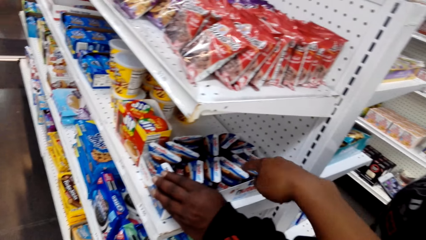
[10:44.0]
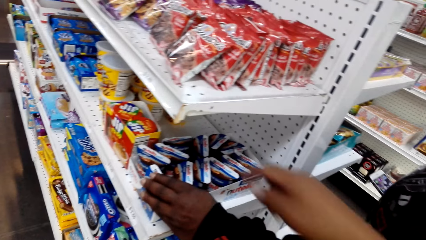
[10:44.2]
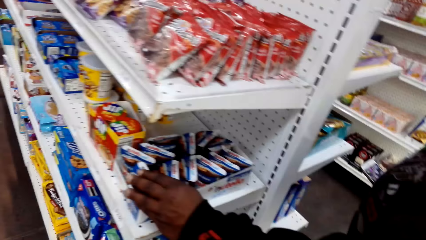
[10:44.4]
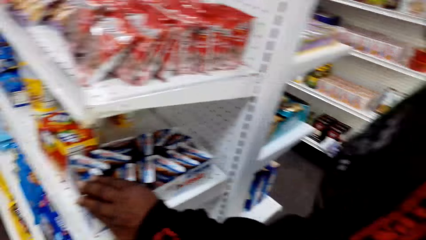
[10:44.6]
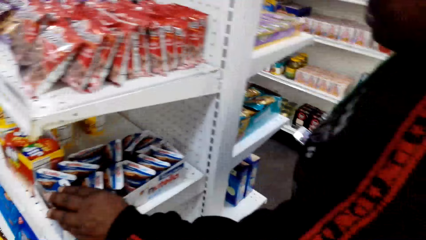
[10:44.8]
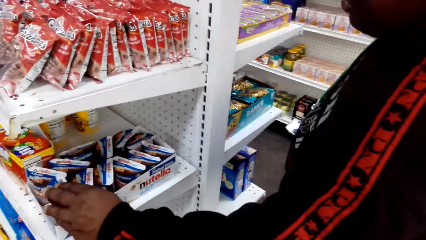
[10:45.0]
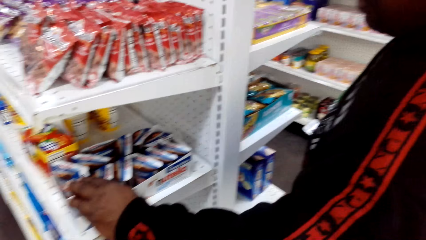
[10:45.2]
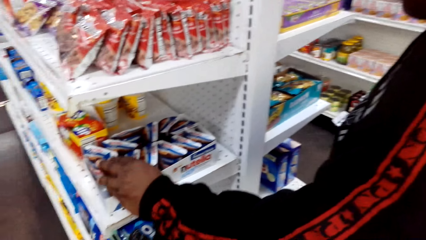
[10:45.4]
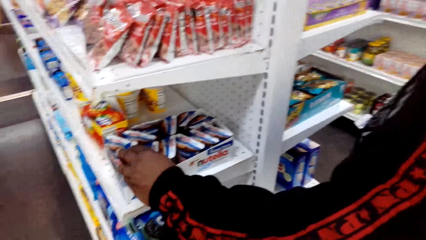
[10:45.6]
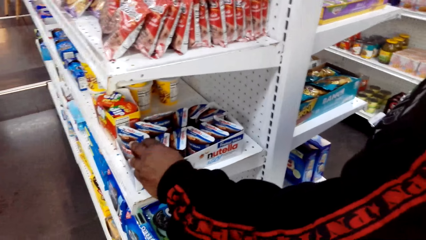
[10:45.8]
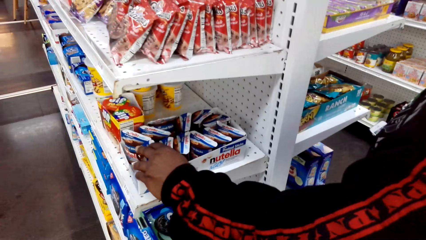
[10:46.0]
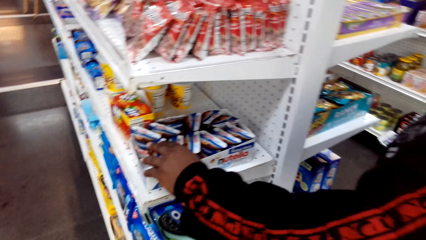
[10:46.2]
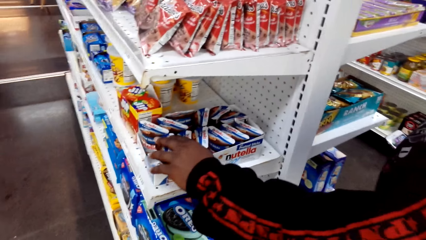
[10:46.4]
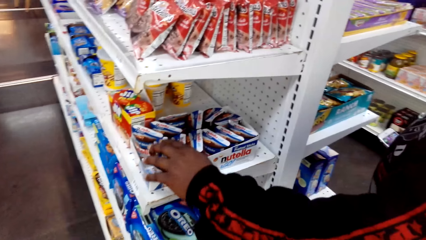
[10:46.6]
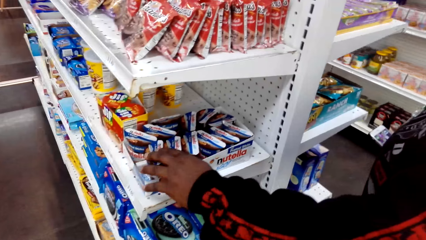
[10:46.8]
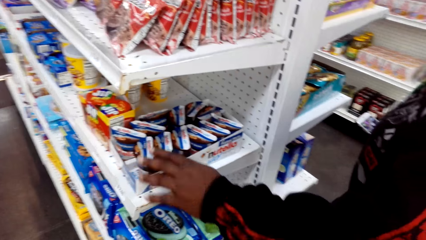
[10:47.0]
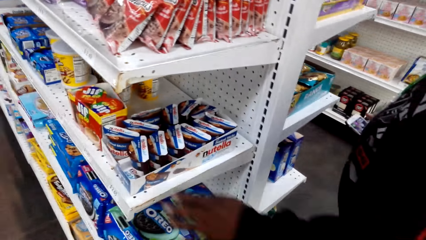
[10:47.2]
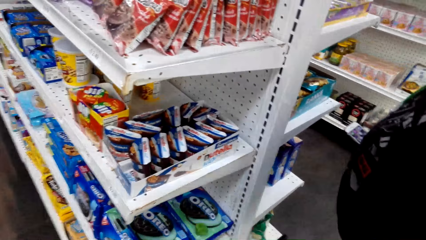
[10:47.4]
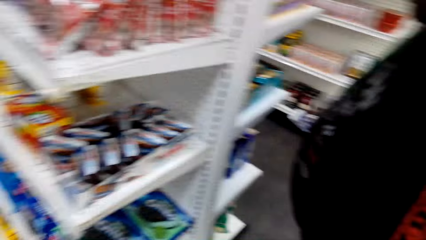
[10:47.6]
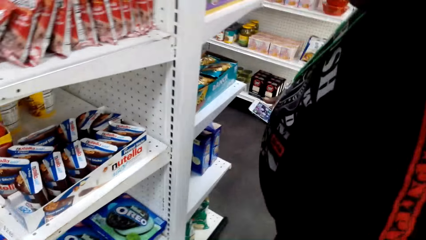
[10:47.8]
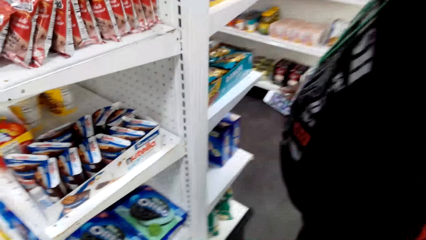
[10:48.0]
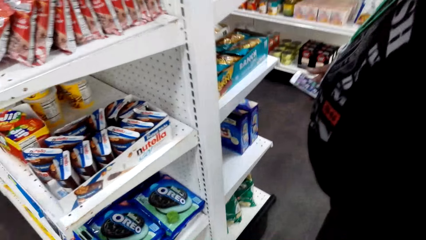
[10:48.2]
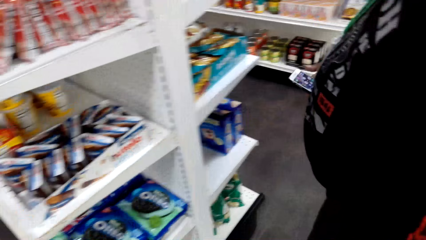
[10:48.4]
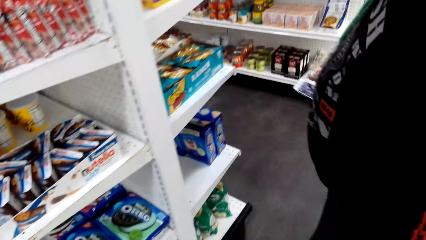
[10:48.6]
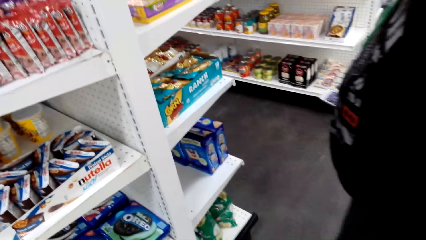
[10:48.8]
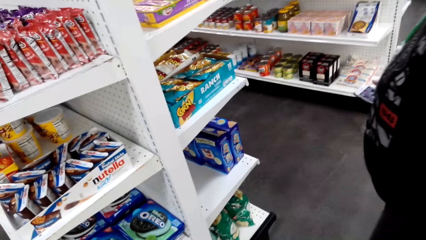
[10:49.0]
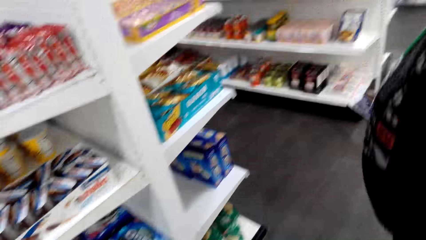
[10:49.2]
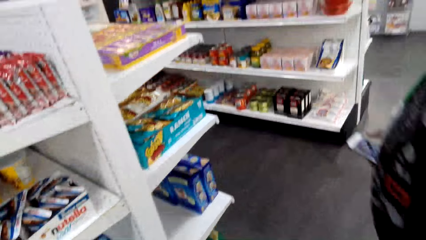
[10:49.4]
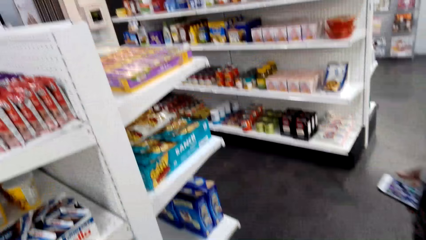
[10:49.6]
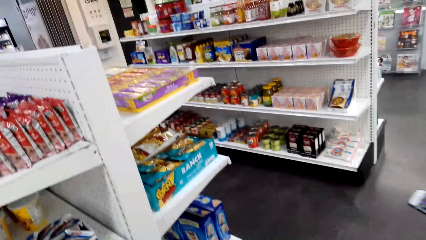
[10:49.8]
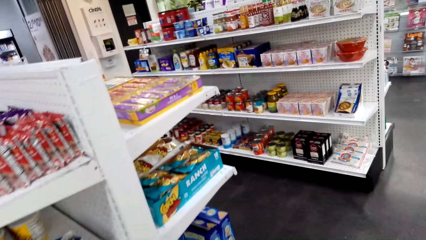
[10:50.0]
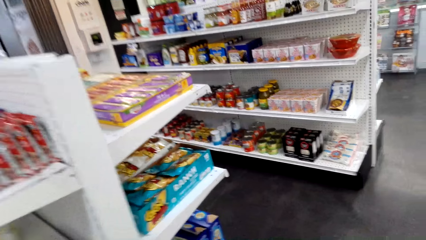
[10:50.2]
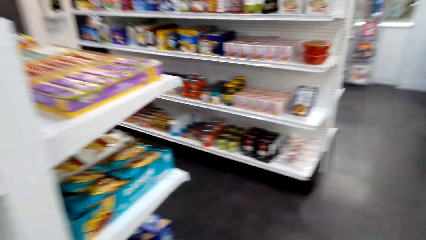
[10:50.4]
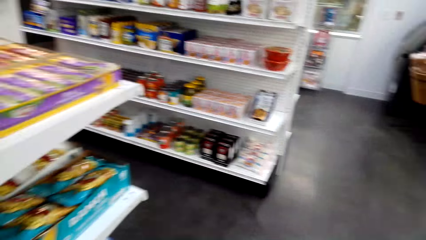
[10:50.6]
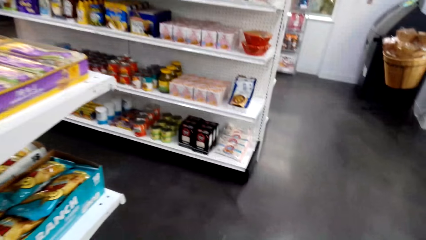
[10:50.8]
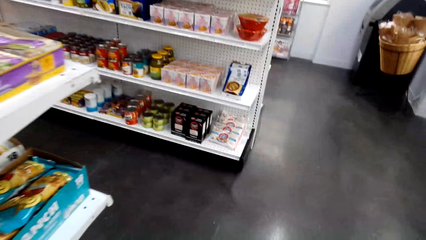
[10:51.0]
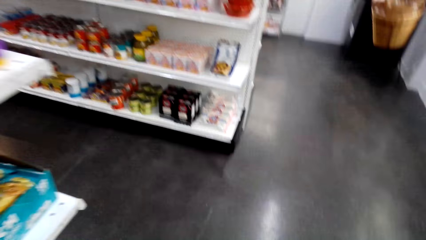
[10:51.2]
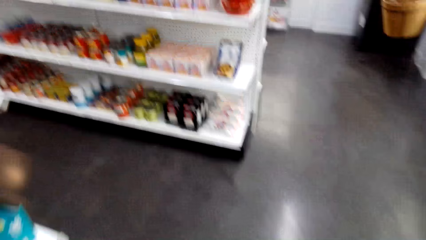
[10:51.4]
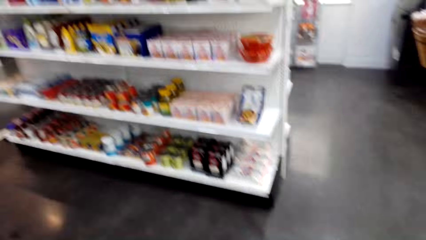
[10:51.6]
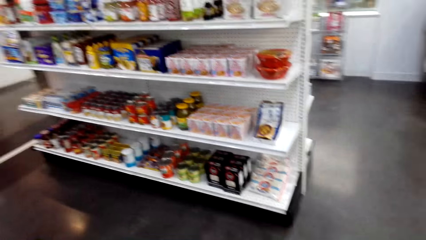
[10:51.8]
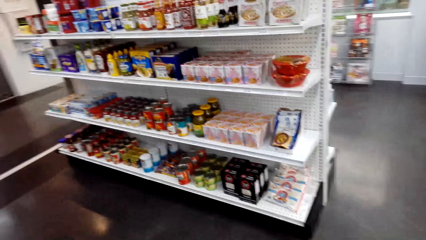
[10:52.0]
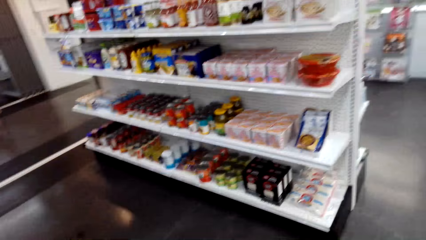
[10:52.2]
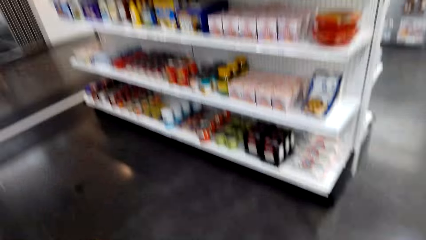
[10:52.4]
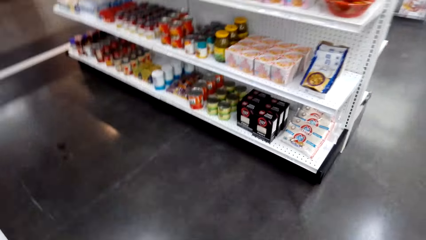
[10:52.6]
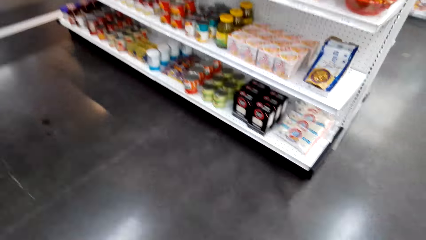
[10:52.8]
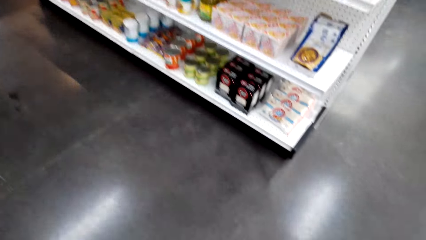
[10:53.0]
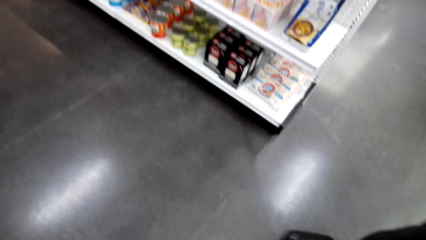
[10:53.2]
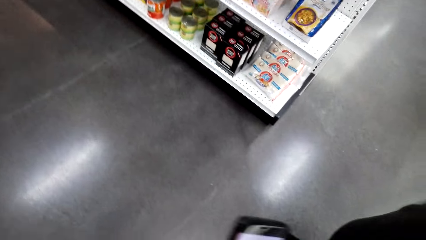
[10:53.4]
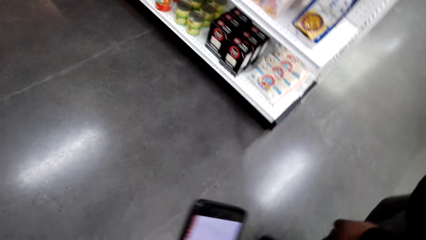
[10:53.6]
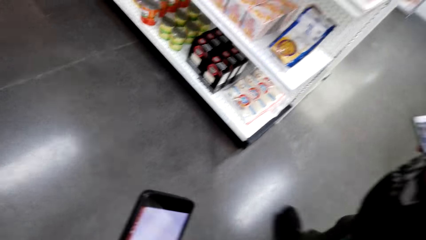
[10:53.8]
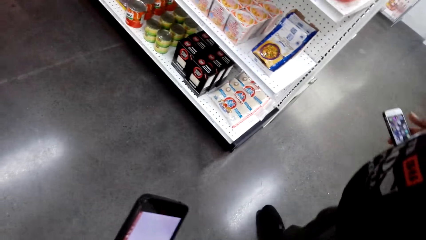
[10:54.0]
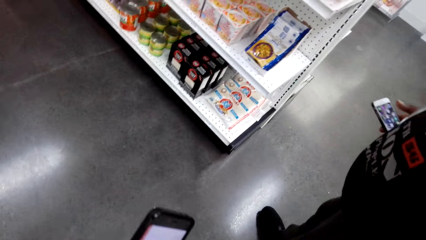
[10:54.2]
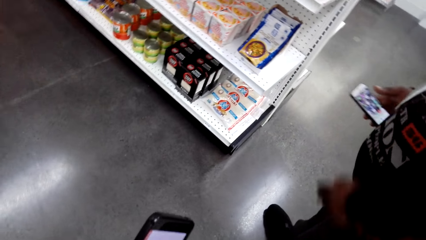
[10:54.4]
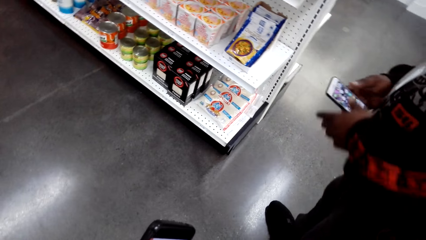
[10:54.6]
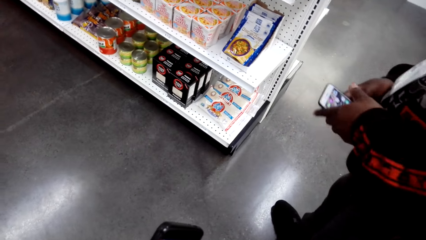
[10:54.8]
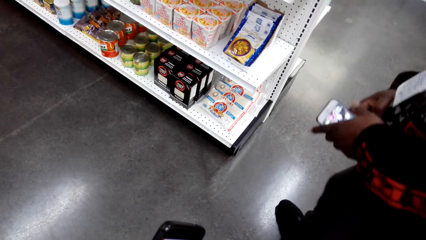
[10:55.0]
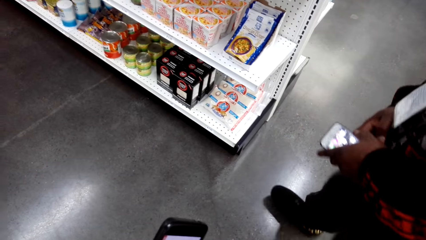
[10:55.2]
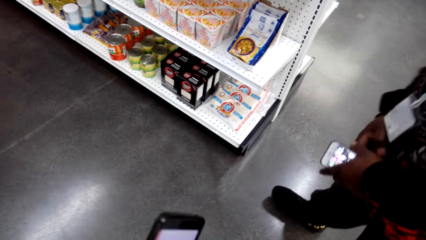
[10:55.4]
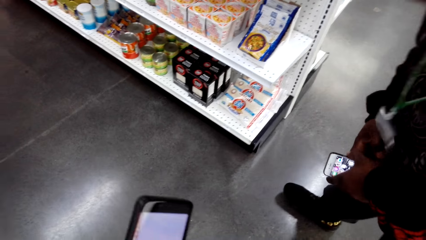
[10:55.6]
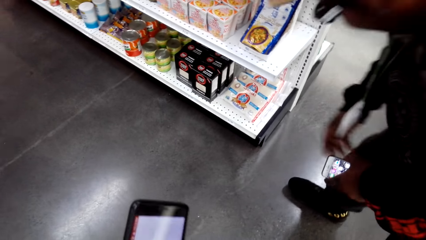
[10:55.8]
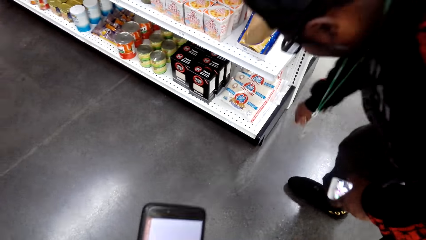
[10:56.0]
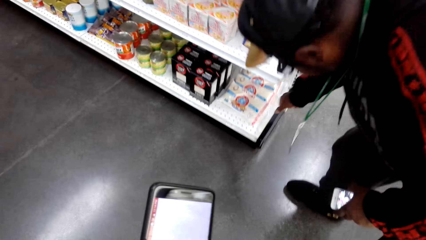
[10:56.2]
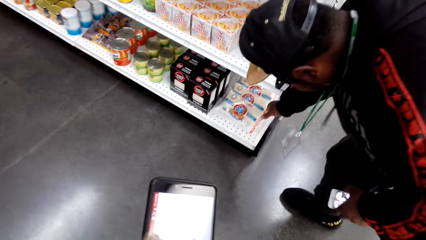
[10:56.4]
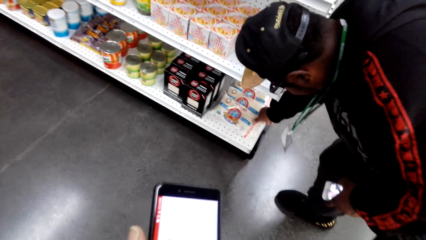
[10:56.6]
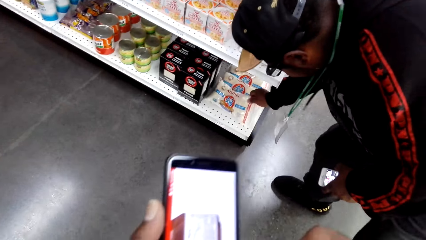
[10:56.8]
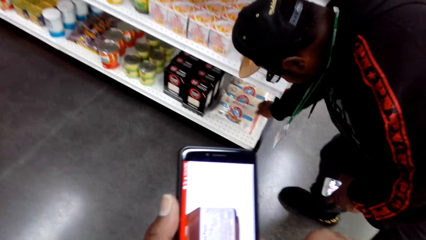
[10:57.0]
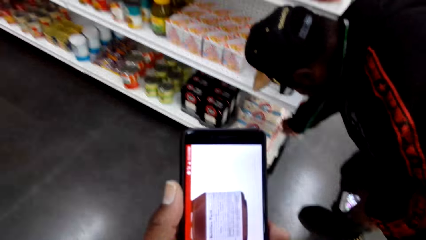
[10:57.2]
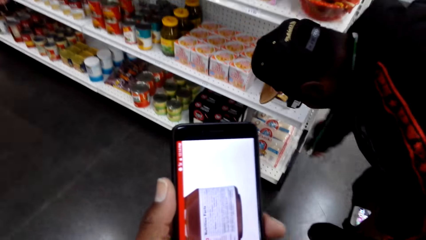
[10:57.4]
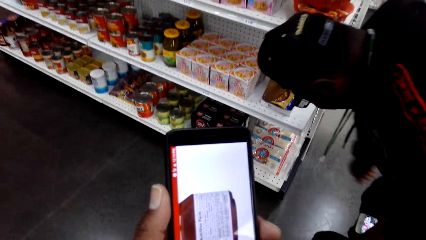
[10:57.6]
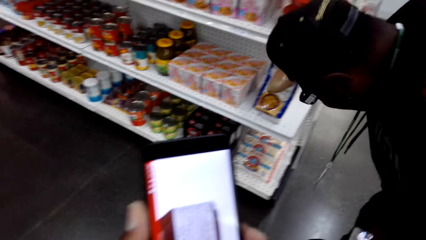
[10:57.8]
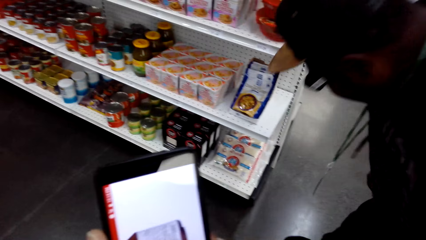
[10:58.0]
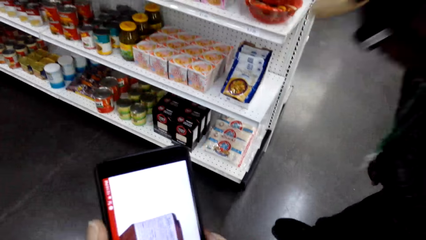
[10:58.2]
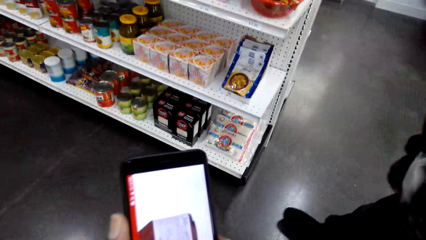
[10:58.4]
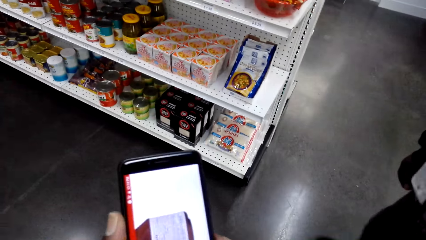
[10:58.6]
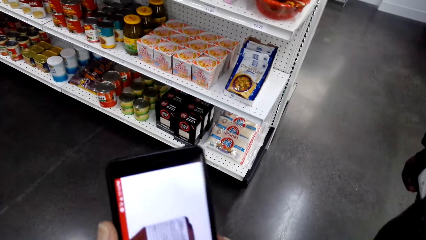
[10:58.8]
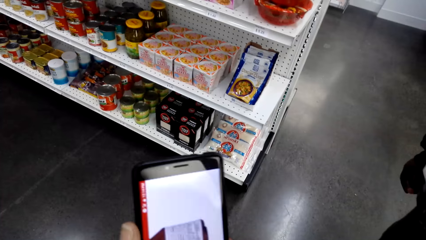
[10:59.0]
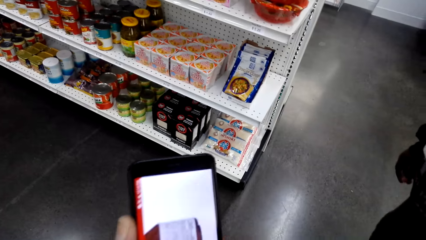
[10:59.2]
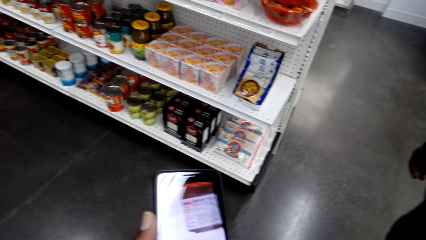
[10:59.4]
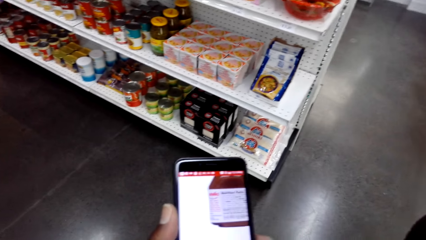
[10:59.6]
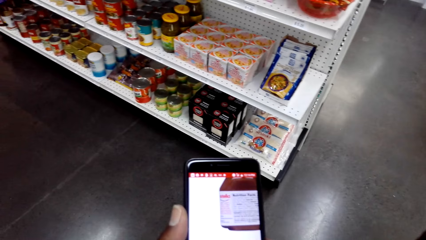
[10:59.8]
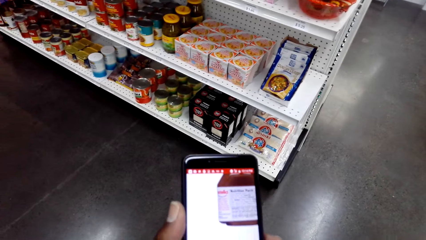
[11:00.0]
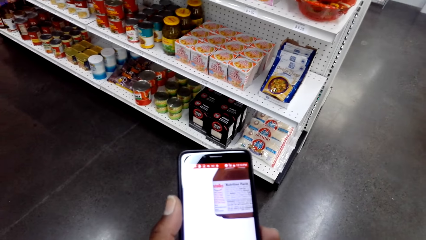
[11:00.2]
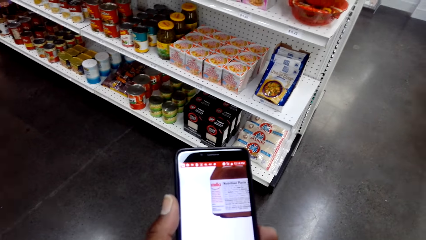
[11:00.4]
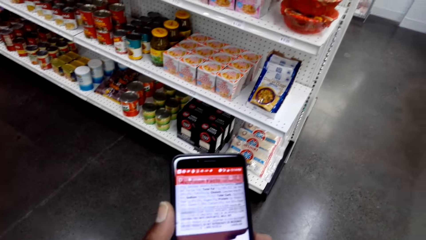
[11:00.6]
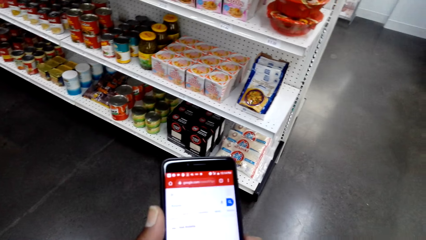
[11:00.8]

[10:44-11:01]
The camera wearer points at merchandise on a shelf. He looks at a person. He walks in a supermarket. The person exchanges his phone to the left hand. The camera wearer looks at his phone. The person touches merchandise on a supermarket shelf. The camera wearer looks at his phone. The person steps back in the supermarket.
